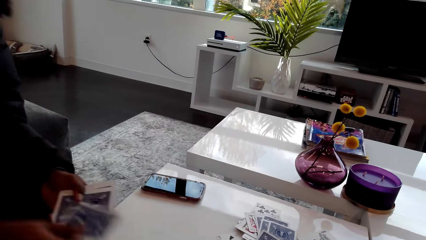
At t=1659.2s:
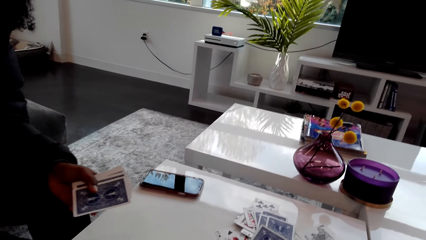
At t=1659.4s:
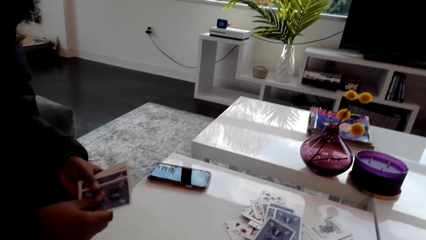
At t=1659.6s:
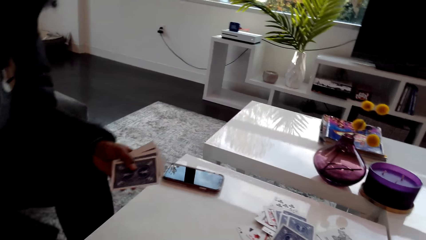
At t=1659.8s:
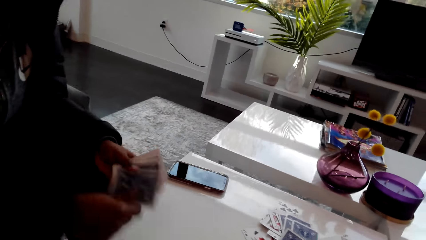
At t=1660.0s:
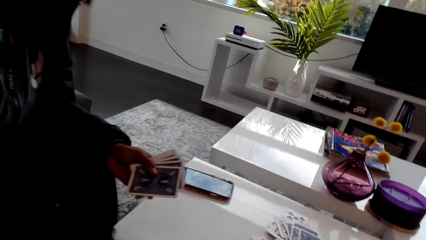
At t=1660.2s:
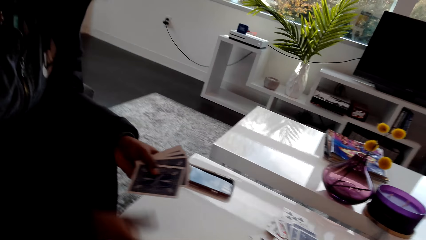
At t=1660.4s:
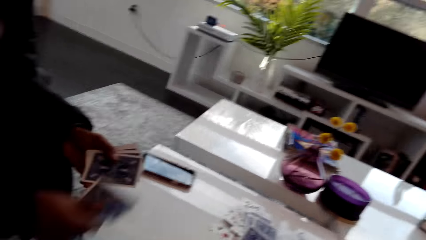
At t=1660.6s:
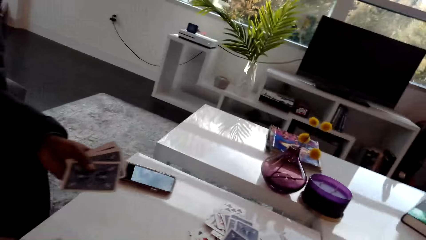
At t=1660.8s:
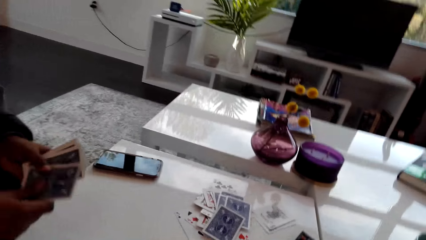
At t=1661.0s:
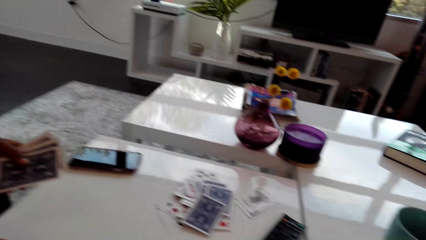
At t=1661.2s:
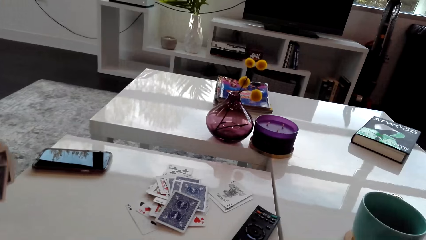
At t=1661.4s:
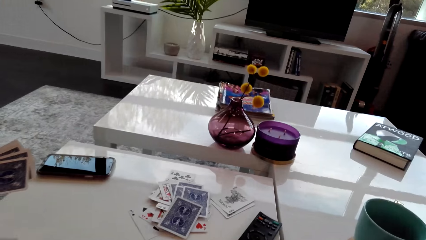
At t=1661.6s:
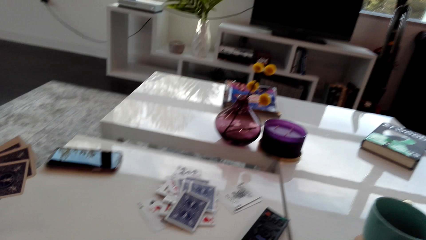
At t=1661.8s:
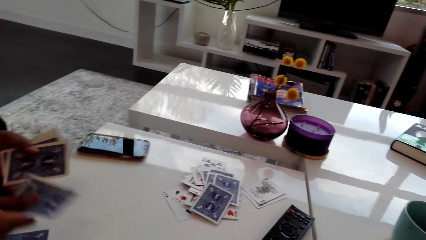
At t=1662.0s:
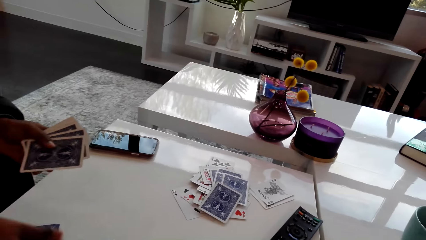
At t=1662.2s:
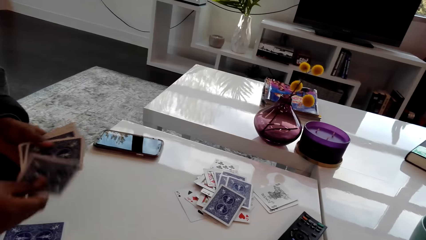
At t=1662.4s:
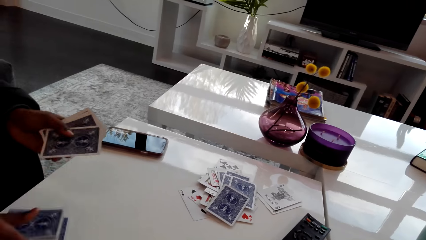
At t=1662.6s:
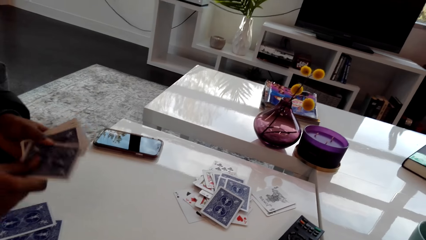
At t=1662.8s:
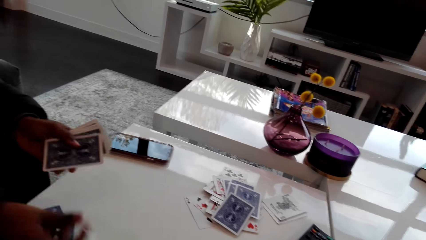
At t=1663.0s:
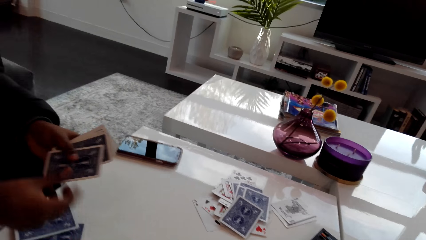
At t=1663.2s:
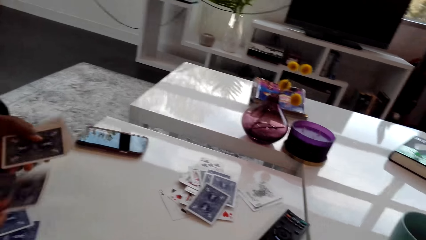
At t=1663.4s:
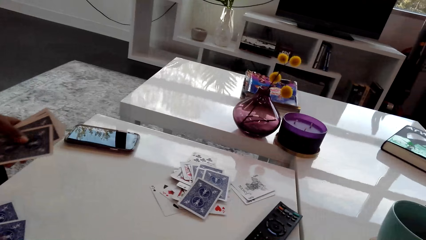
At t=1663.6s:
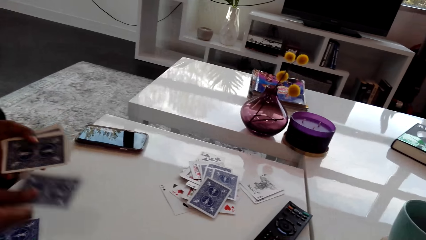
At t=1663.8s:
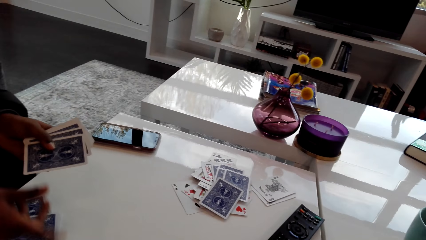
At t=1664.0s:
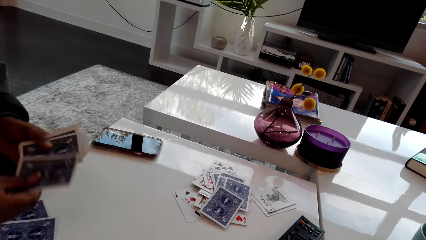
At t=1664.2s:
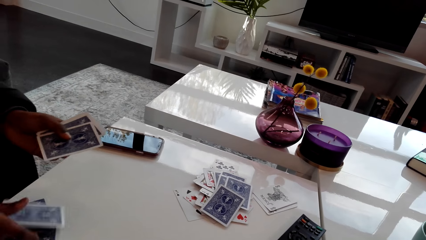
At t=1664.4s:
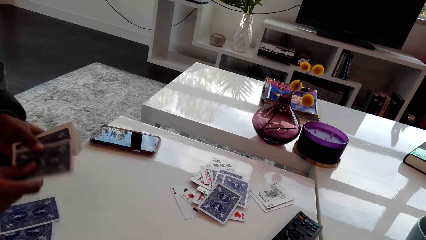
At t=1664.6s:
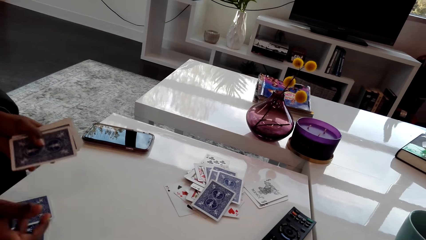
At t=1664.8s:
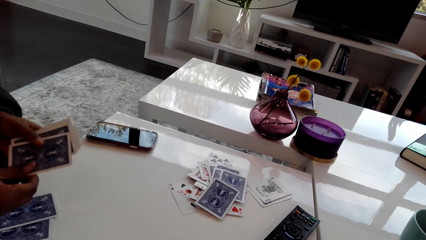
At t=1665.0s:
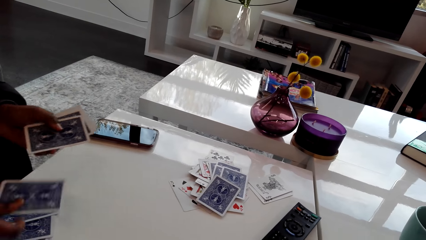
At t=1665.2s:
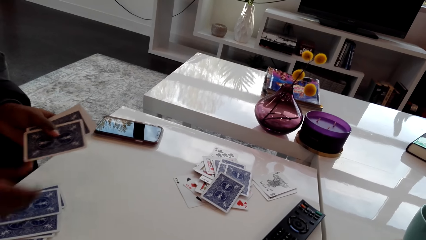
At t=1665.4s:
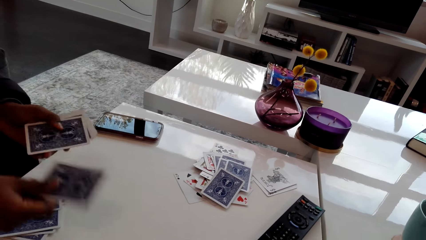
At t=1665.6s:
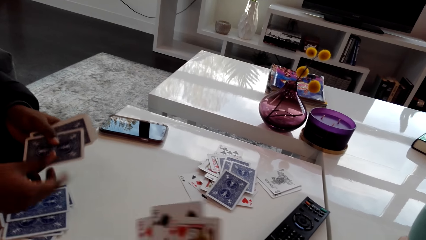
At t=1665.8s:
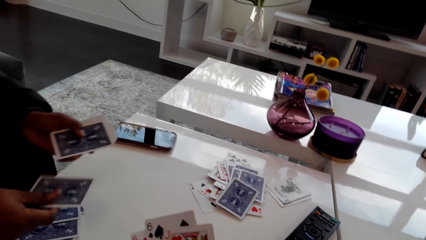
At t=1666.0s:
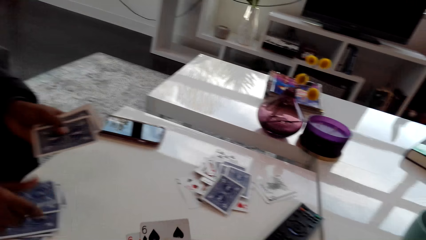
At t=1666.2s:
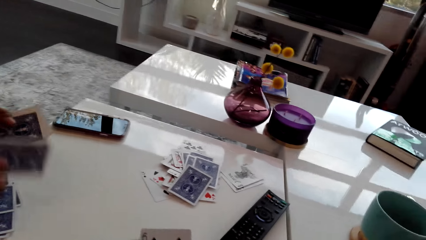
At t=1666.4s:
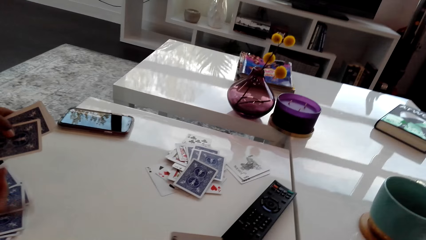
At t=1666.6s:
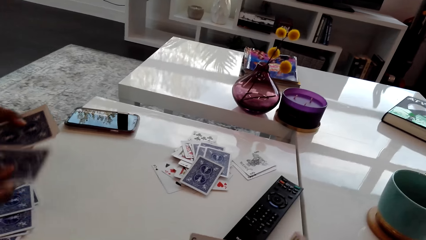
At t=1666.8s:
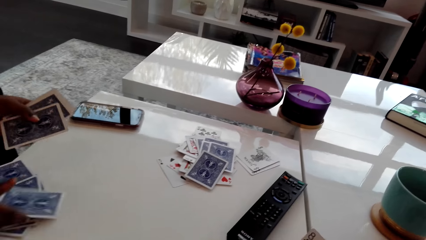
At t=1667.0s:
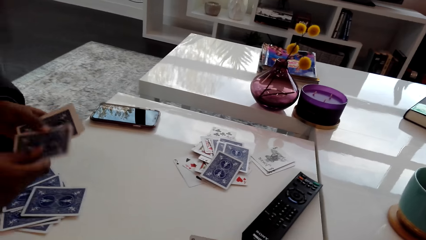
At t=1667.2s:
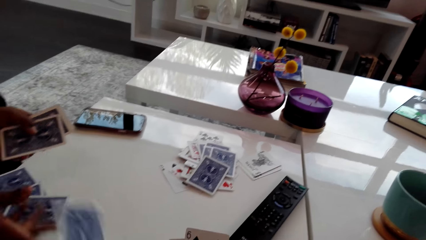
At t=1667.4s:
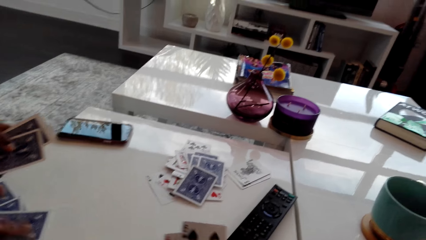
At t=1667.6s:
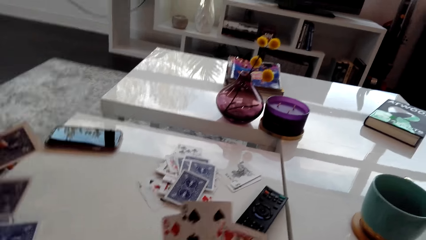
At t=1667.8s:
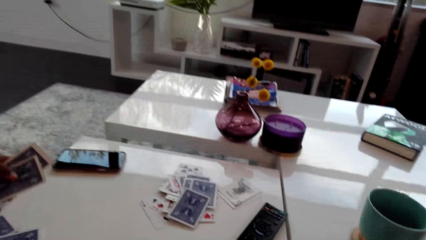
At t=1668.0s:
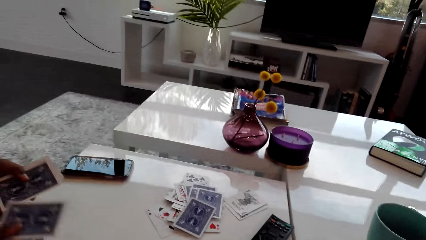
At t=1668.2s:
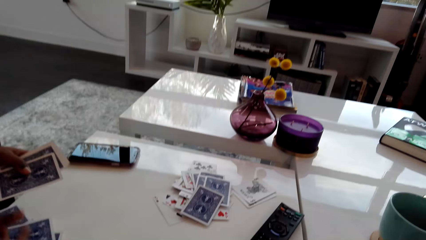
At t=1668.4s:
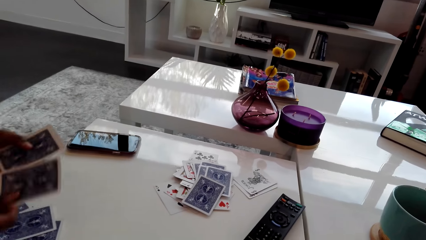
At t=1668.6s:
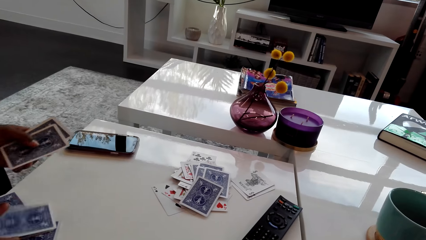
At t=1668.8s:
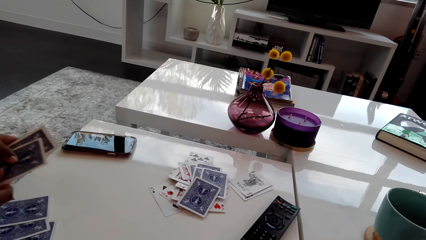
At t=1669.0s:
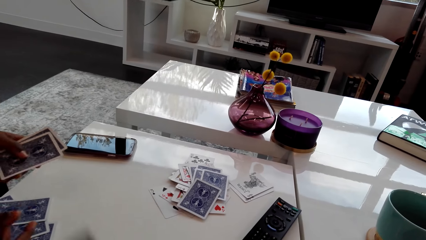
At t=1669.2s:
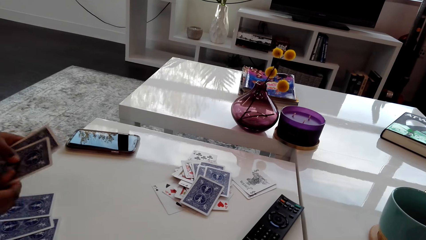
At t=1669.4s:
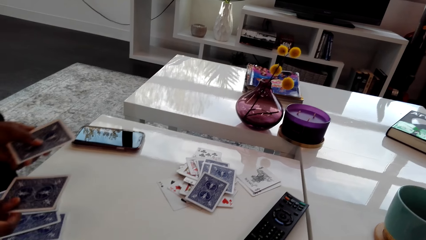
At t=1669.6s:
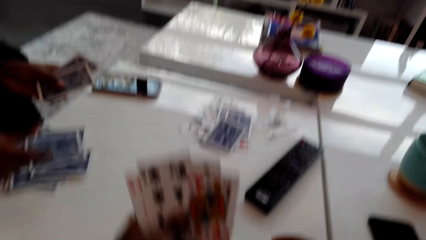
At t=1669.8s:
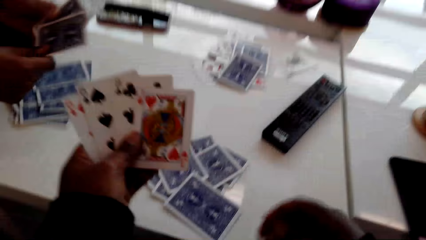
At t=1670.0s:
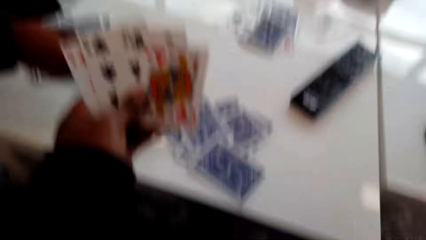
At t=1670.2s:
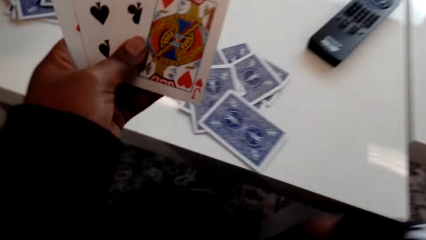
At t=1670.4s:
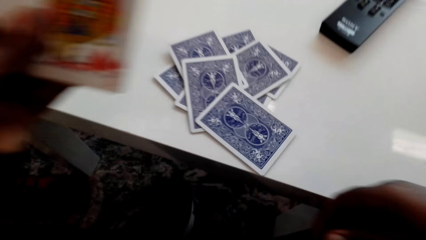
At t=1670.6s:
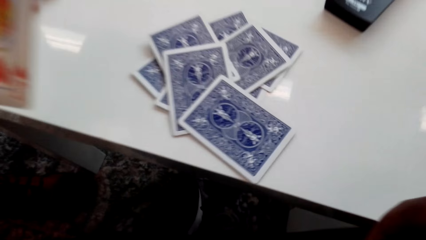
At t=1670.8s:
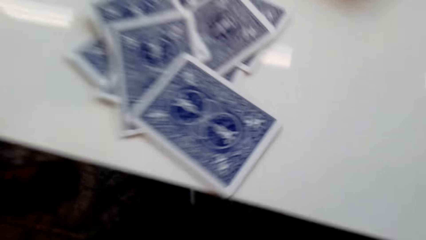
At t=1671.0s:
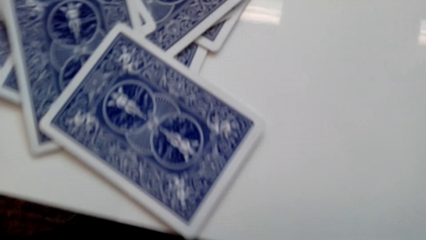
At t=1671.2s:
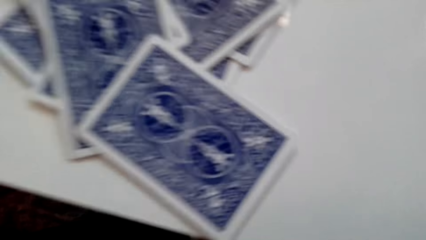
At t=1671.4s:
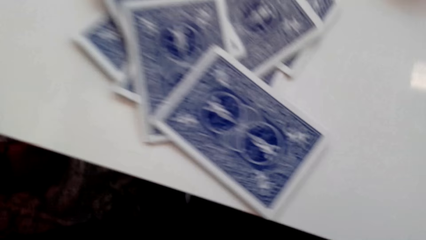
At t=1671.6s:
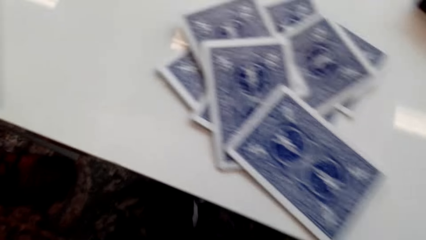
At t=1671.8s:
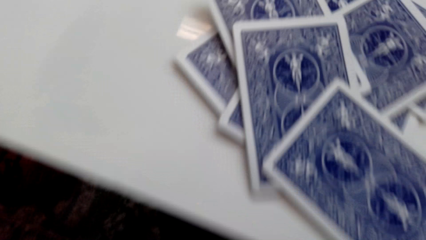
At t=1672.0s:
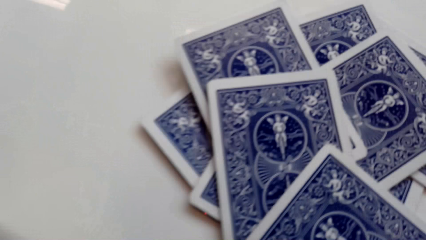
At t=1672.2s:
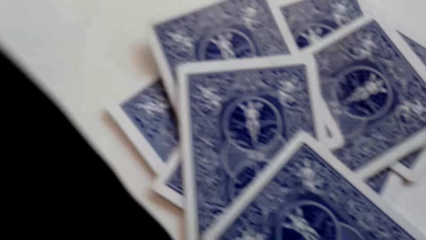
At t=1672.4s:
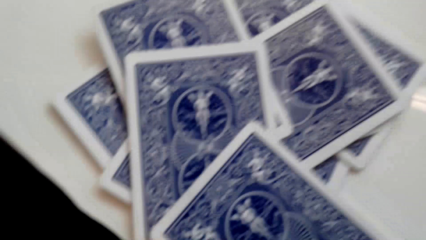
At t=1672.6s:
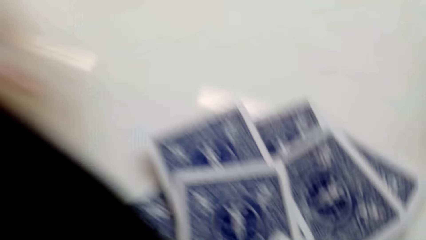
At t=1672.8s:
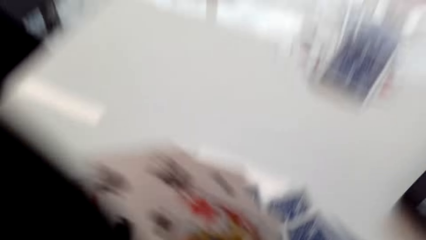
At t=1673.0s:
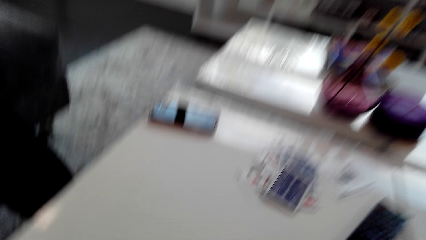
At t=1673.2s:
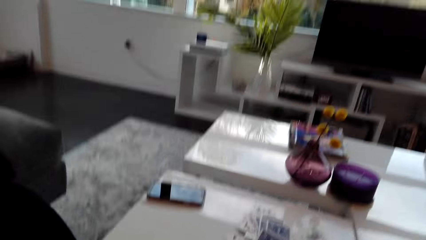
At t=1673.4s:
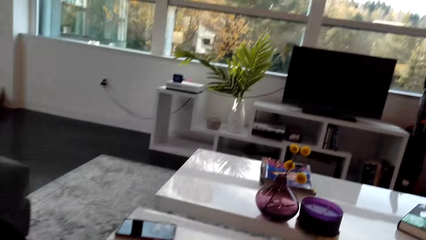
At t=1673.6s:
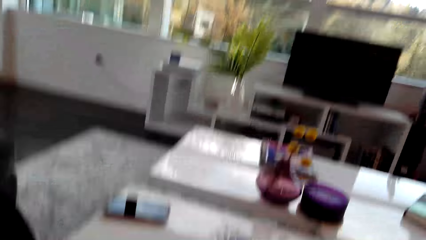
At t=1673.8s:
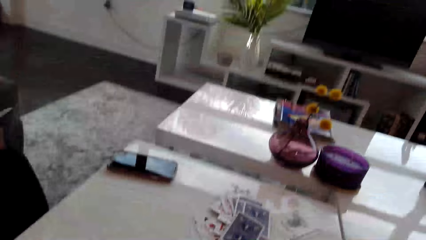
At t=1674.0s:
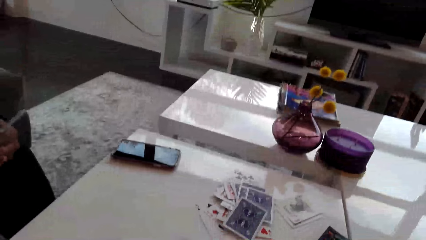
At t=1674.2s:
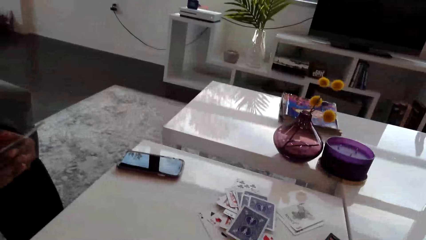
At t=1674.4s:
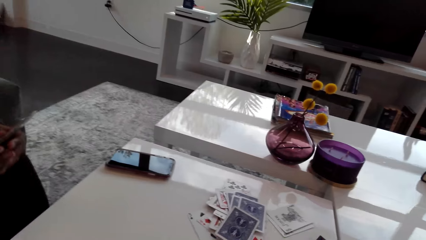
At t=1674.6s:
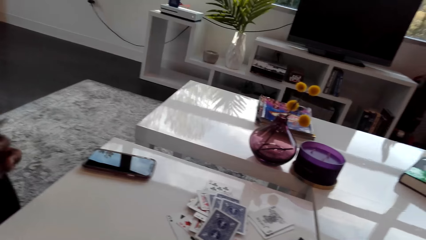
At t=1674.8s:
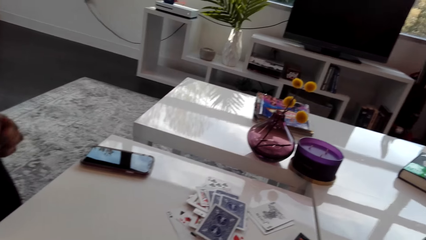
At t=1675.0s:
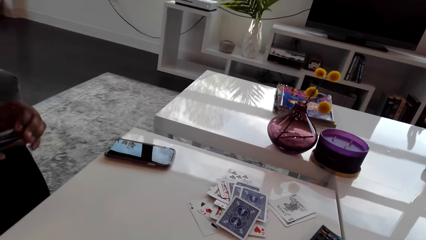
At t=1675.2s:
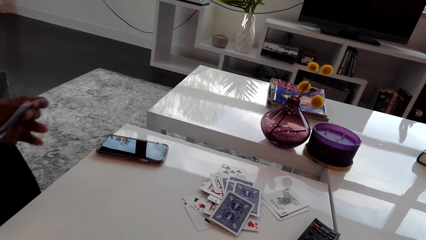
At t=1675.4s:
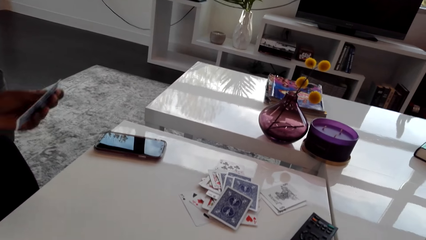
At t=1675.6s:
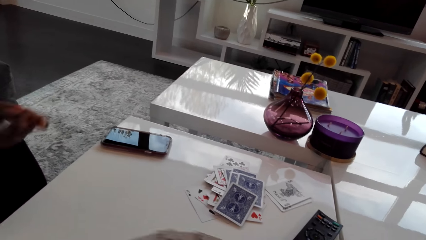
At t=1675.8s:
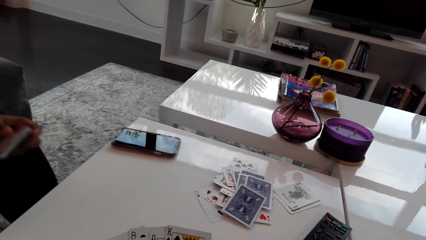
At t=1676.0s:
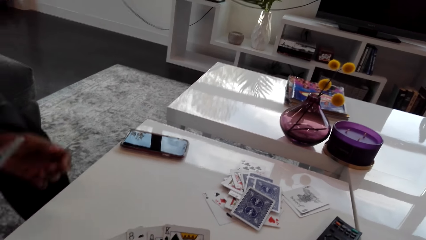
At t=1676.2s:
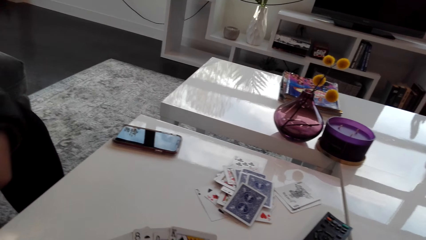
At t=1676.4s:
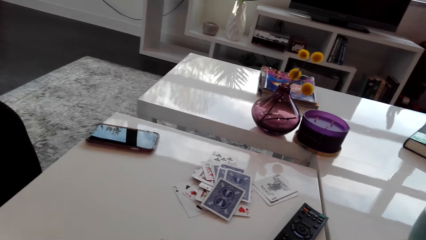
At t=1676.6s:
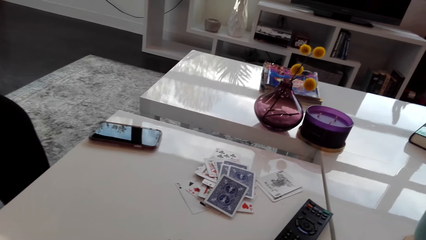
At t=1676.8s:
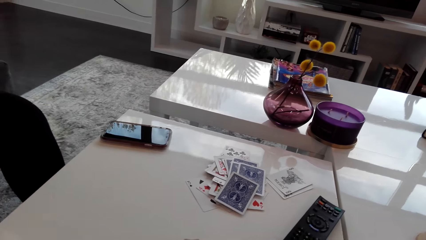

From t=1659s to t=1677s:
A woman distributes the cards. She distributes the cards again and sings. She distributes the cards and sings. The camera wearer holds the cards in the hand. They look at the cards in the left hand. They look at the cards on the table. They look around. The woman picks up the card on the table.
